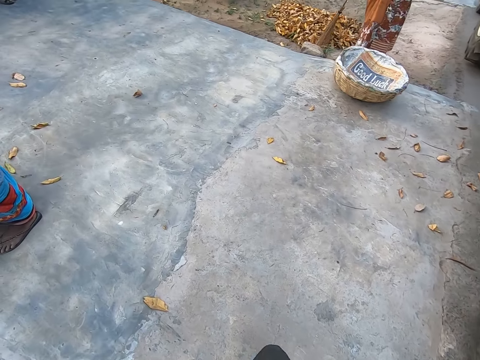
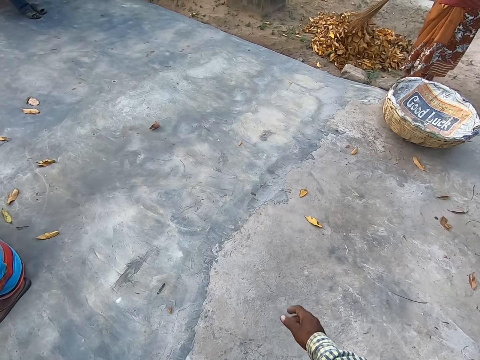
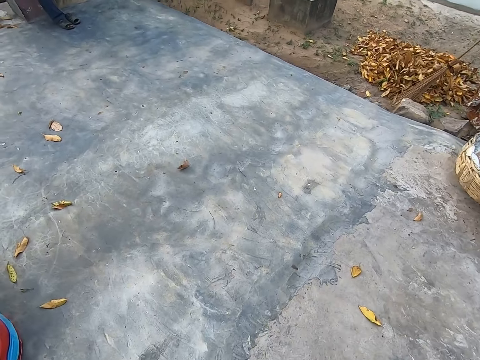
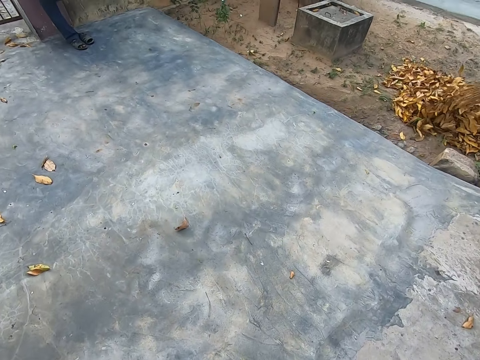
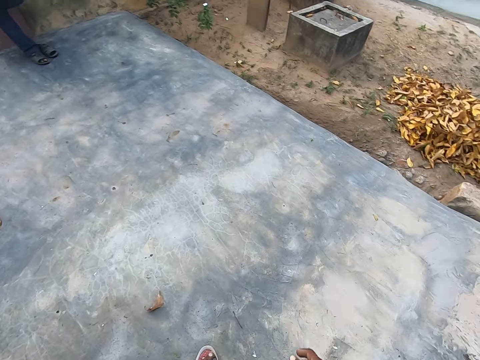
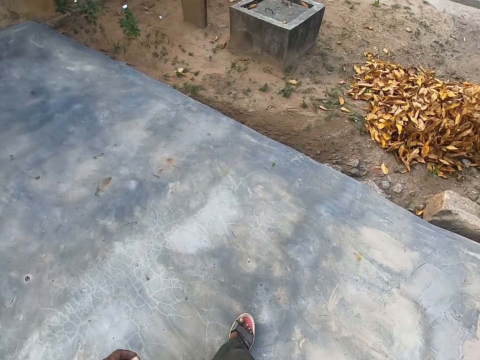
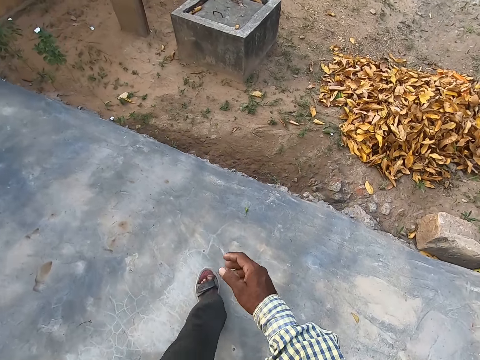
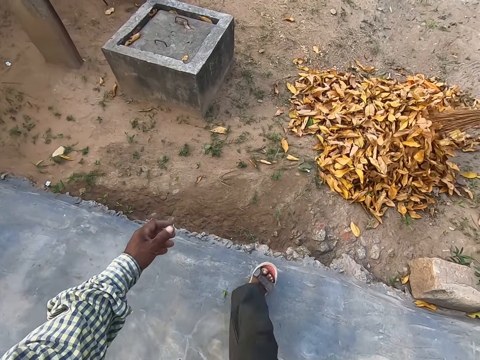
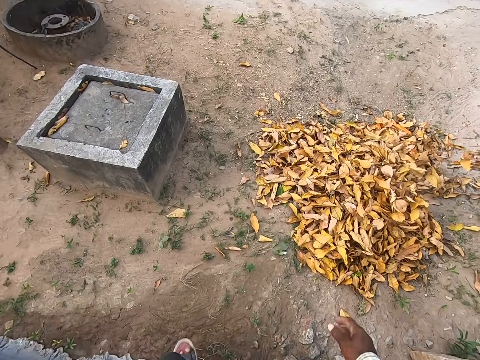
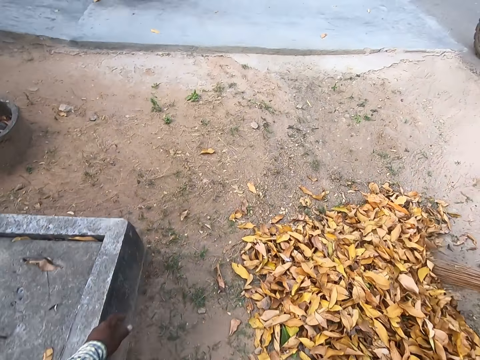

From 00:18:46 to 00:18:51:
The camera wearer moves the hands forward.

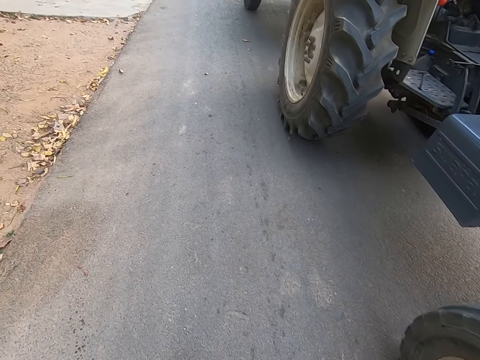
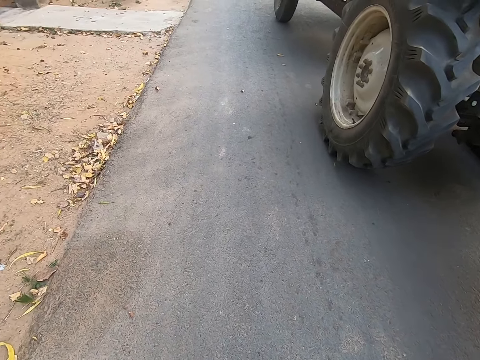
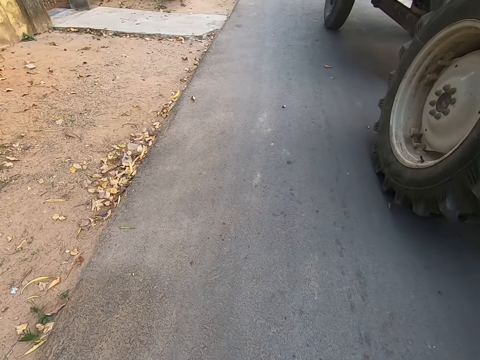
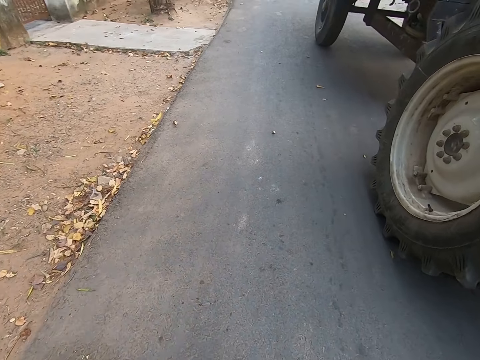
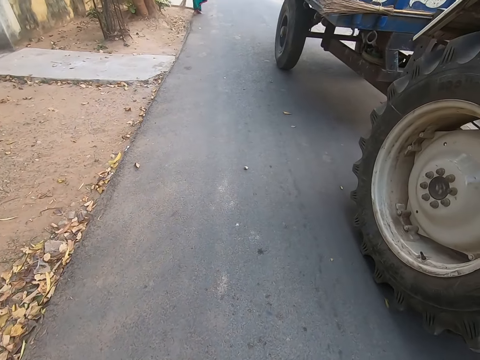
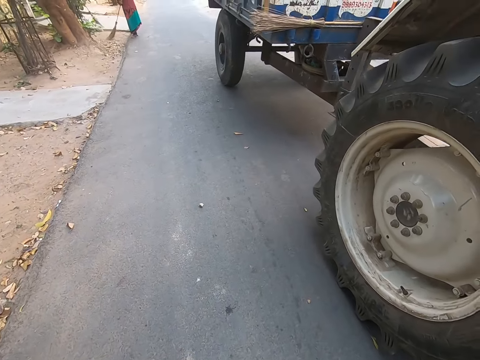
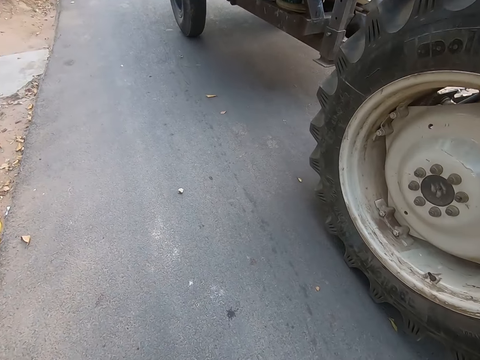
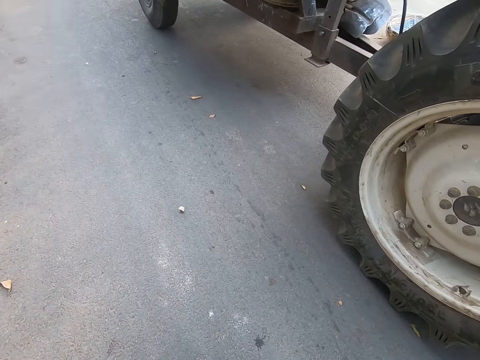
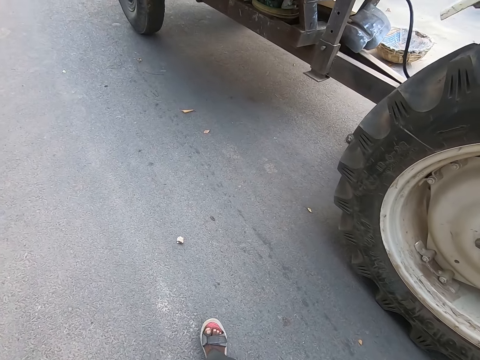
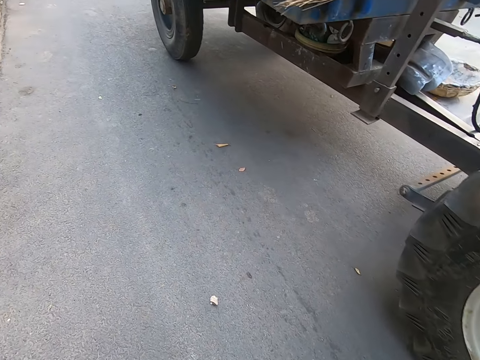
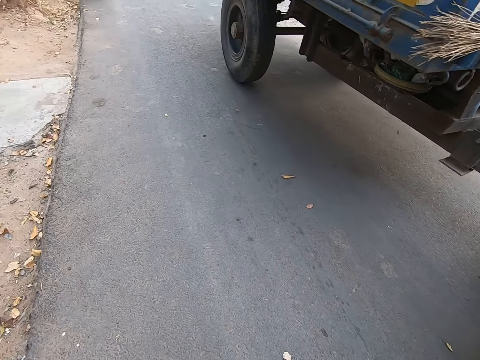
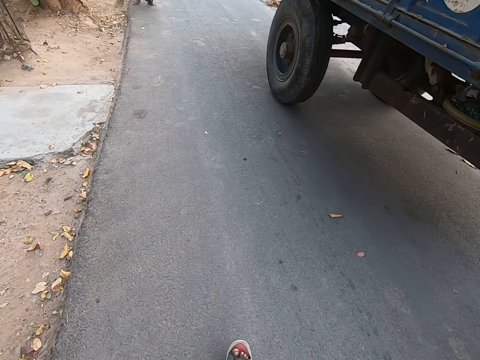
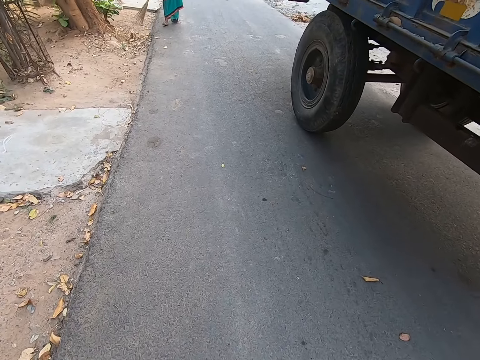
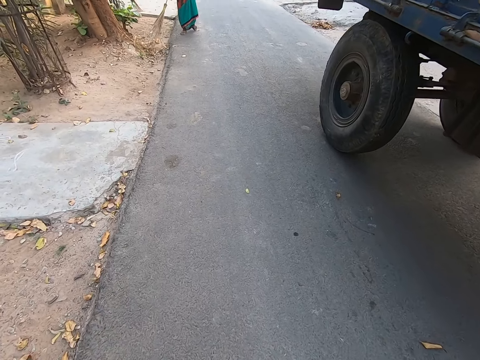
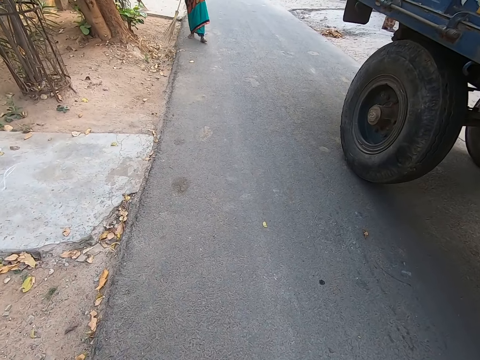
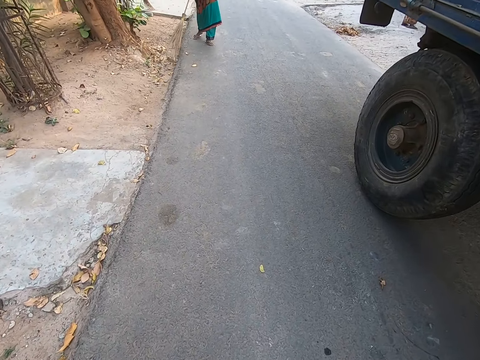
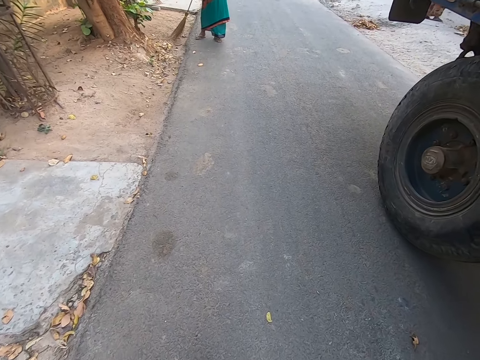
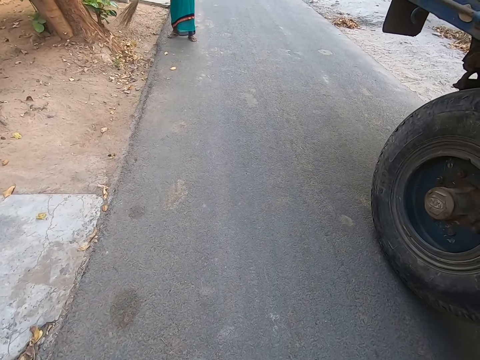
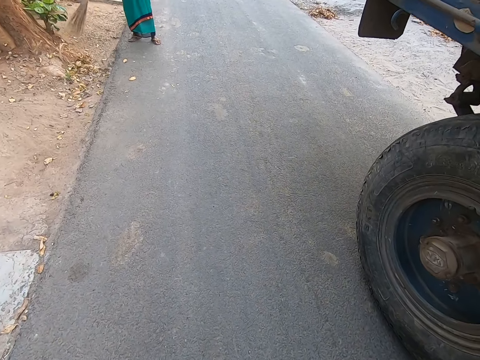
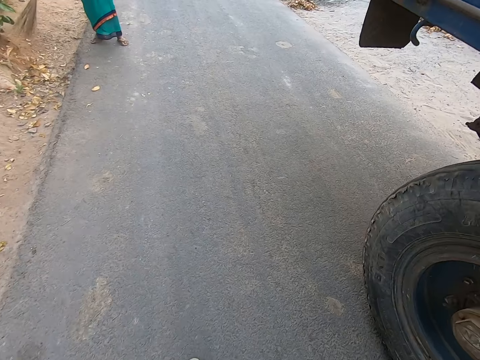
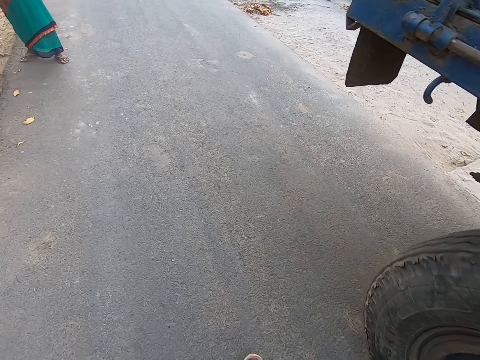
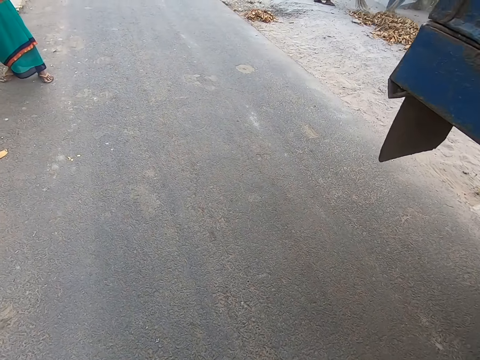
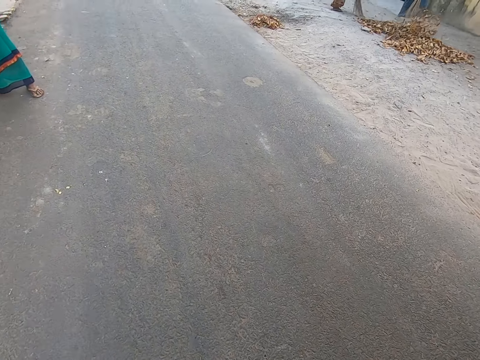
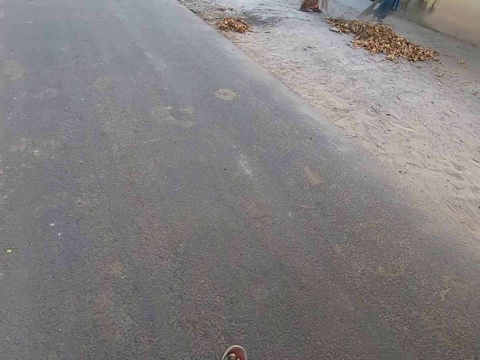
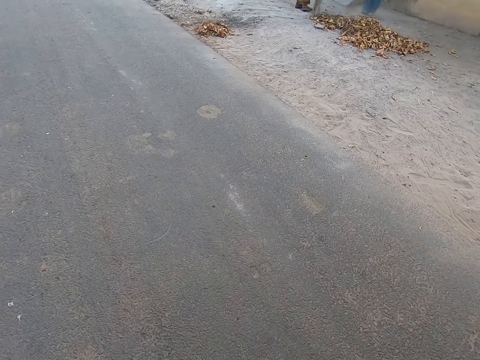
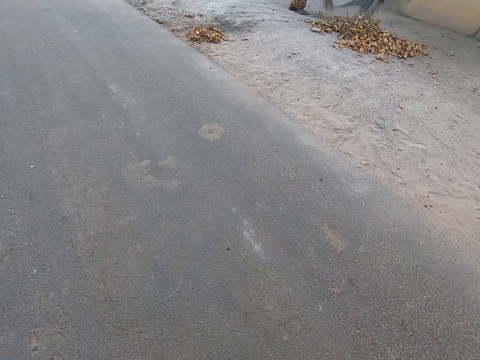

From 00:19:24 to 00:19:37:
A man gathers leaves on the ground with a broom stick in his hands.

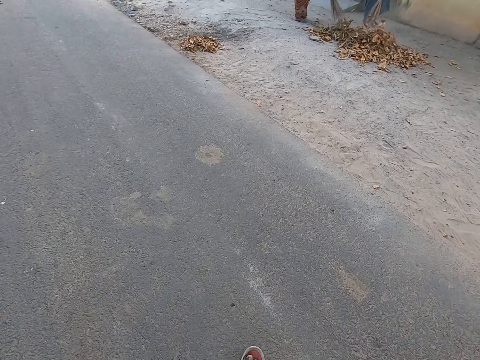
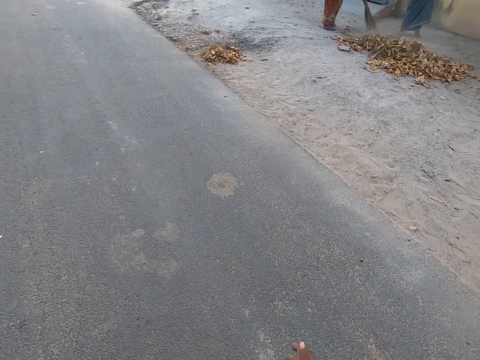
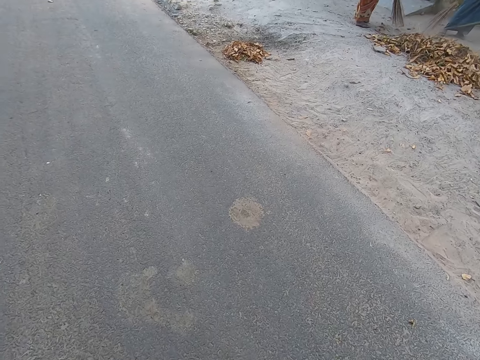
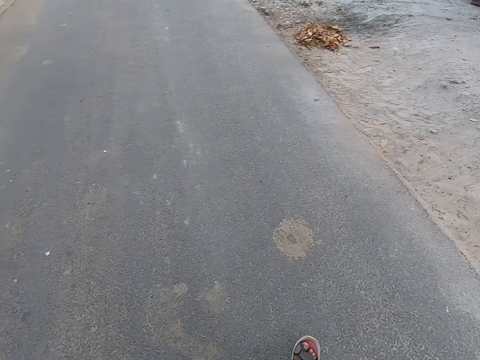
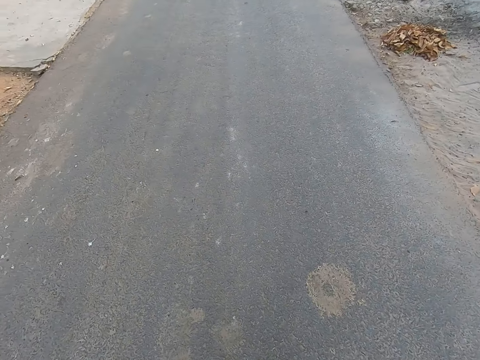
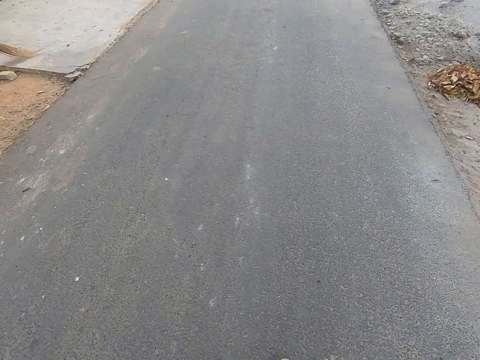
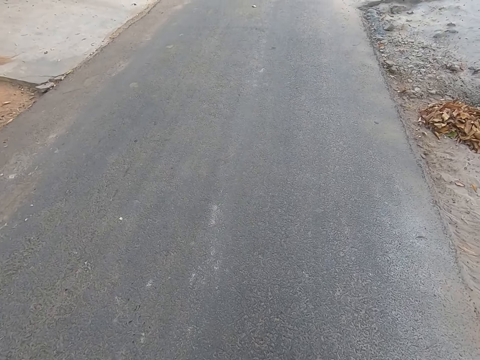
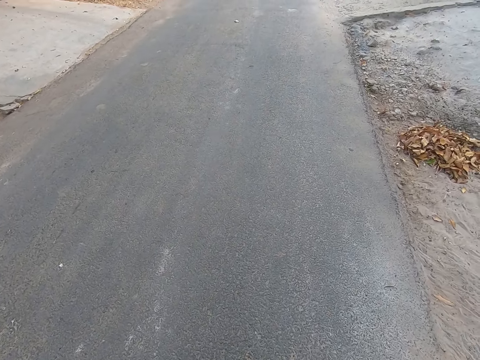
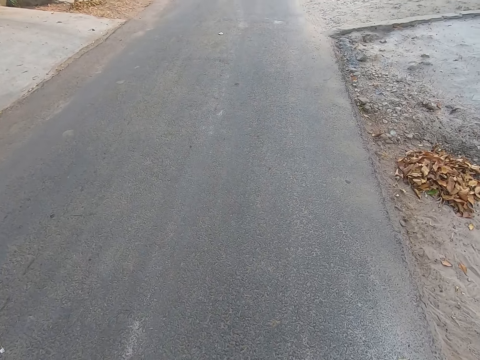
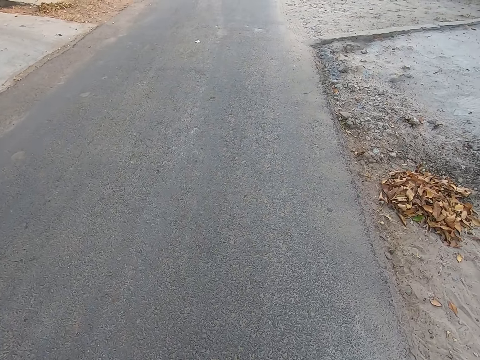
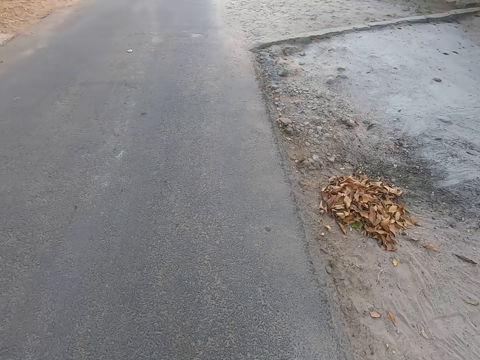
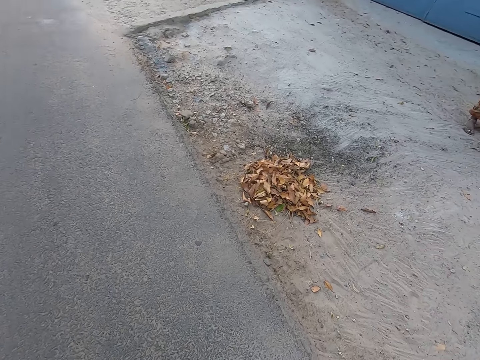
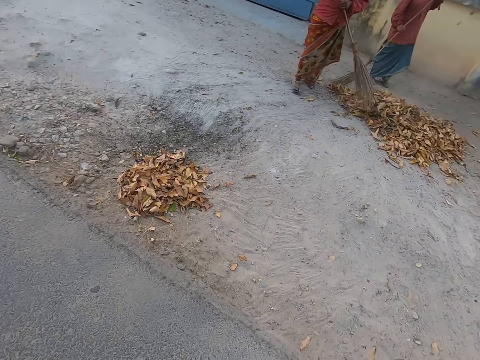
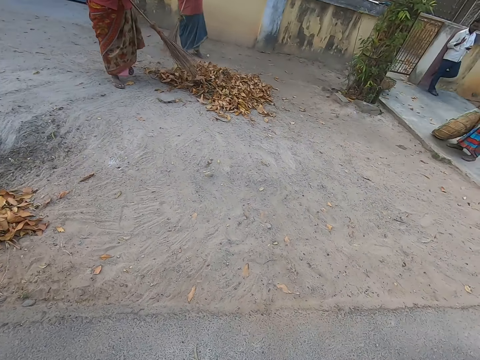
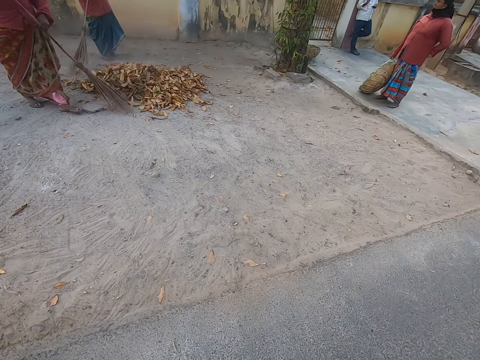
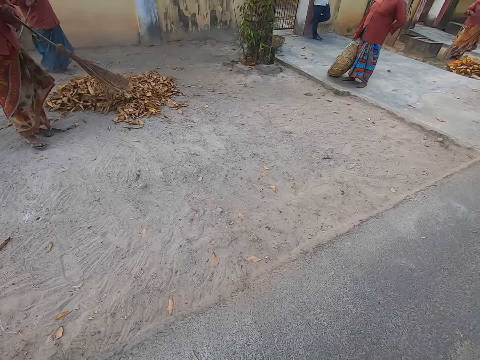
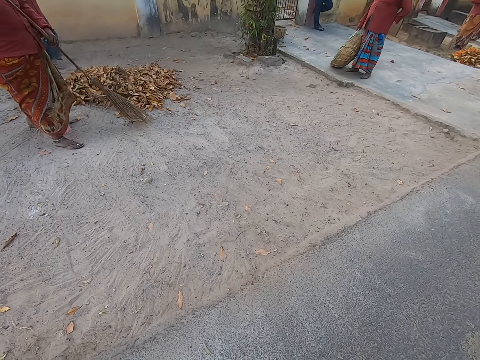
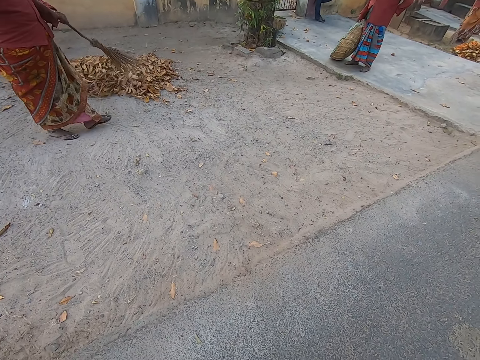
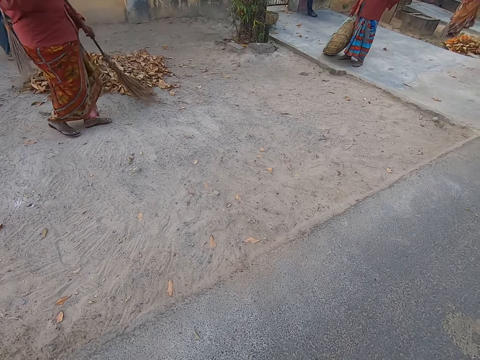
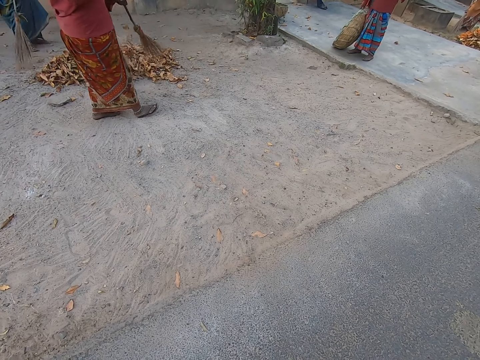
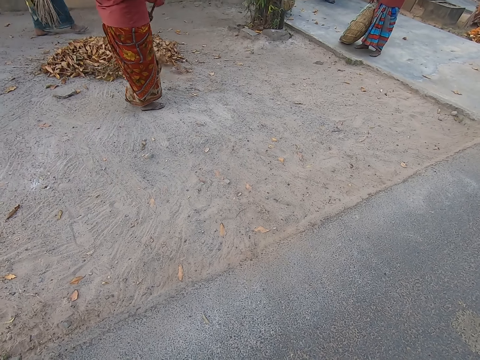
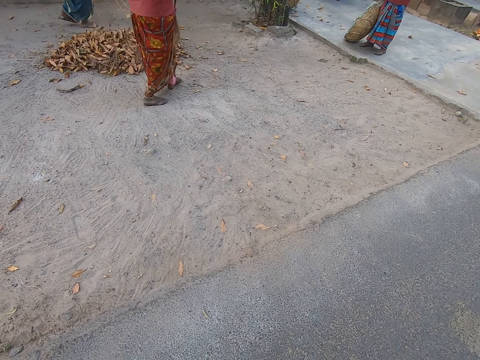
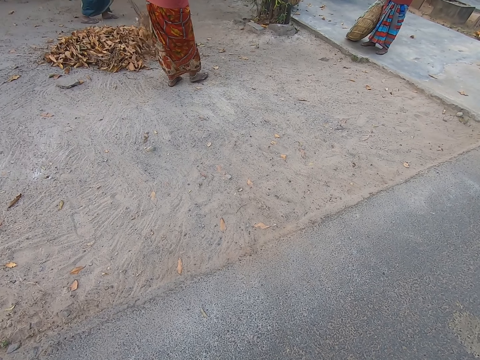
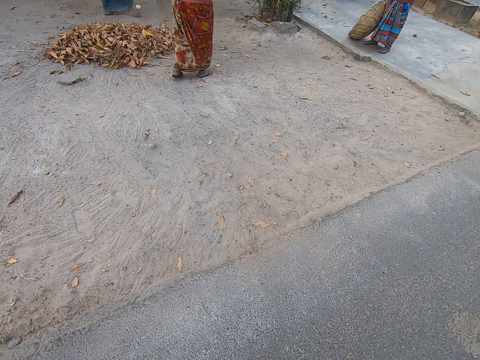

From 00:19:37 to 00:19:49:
A man and another man gather the leaves on the ground with the broom sticks in their hands.
